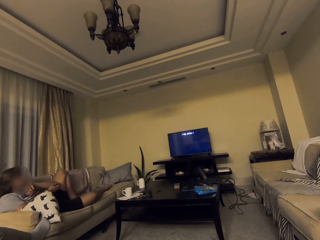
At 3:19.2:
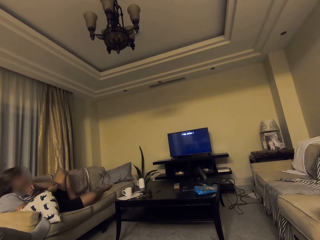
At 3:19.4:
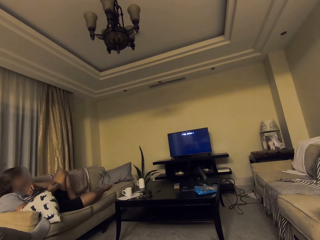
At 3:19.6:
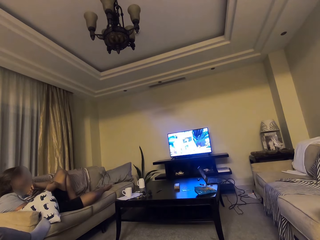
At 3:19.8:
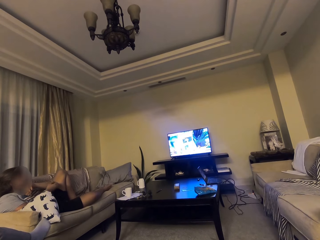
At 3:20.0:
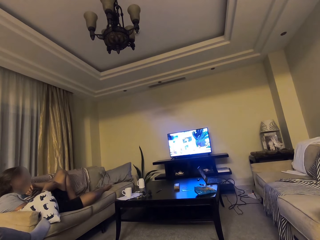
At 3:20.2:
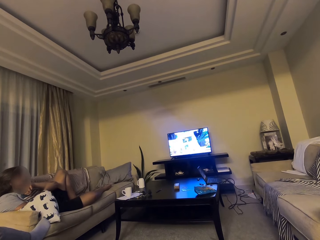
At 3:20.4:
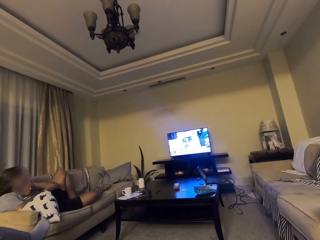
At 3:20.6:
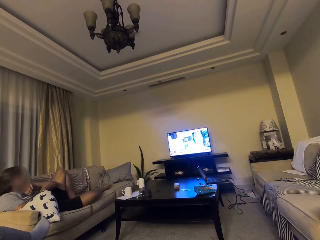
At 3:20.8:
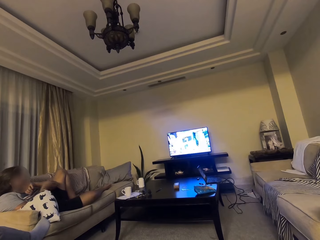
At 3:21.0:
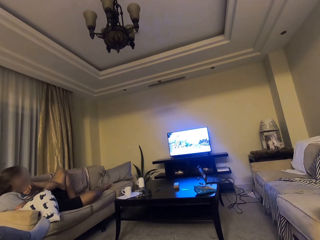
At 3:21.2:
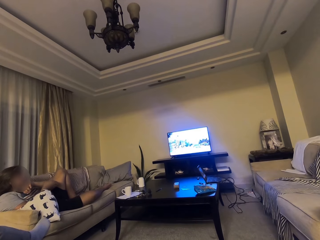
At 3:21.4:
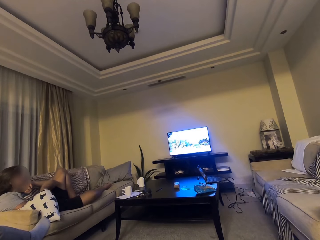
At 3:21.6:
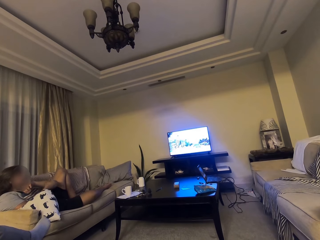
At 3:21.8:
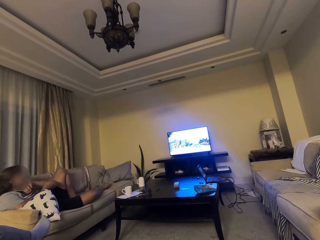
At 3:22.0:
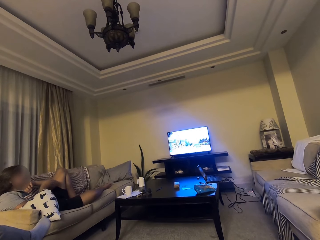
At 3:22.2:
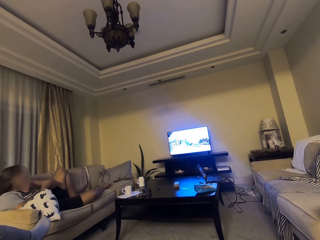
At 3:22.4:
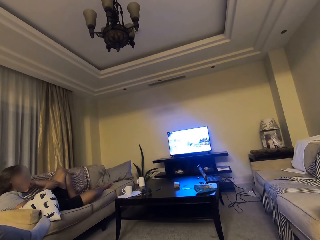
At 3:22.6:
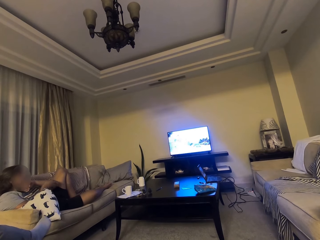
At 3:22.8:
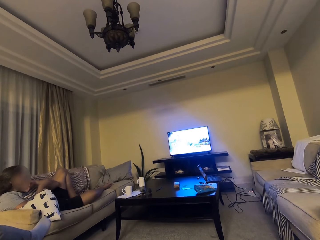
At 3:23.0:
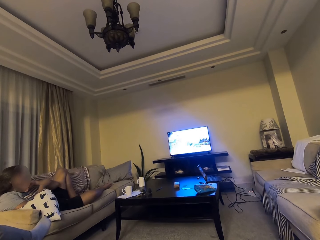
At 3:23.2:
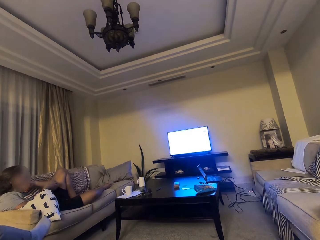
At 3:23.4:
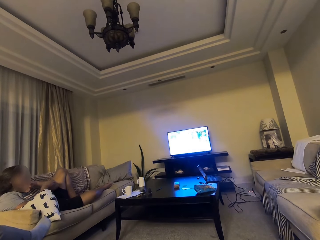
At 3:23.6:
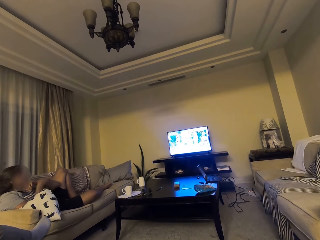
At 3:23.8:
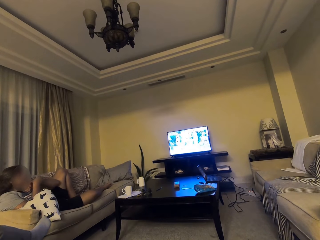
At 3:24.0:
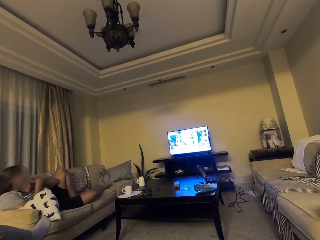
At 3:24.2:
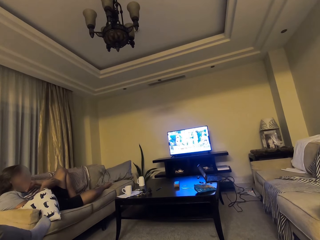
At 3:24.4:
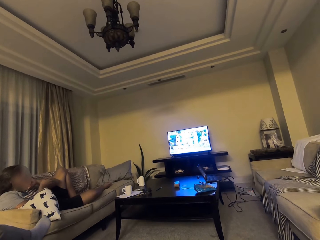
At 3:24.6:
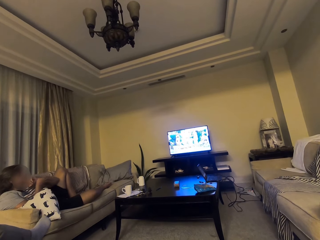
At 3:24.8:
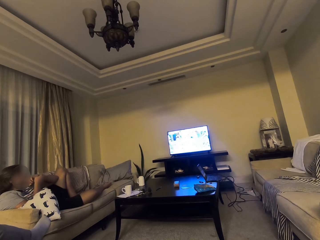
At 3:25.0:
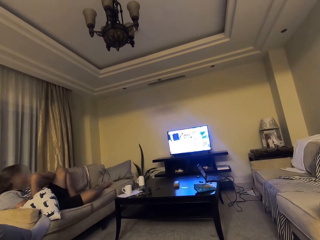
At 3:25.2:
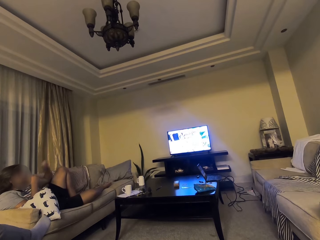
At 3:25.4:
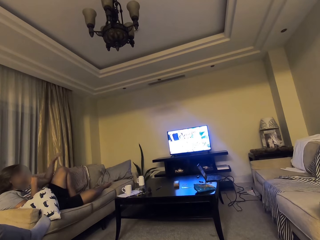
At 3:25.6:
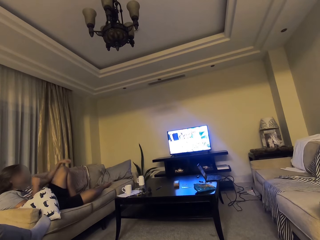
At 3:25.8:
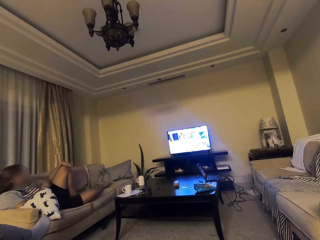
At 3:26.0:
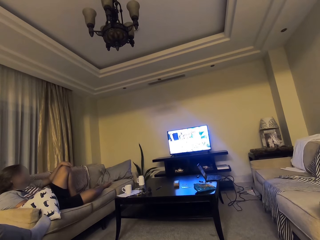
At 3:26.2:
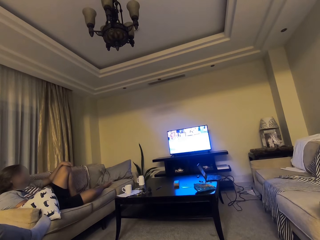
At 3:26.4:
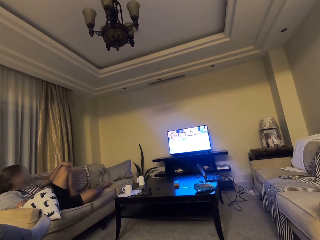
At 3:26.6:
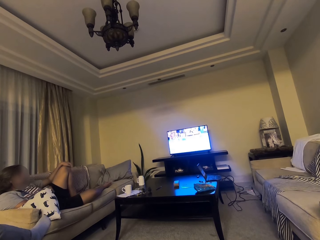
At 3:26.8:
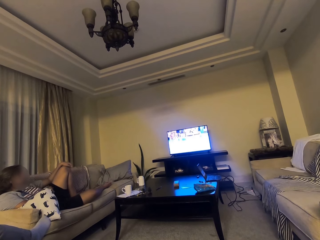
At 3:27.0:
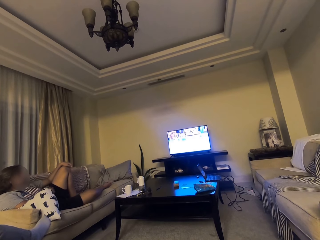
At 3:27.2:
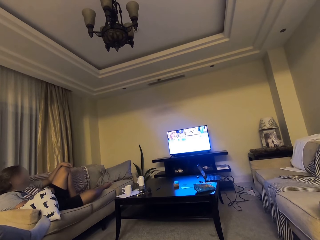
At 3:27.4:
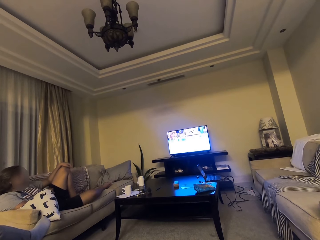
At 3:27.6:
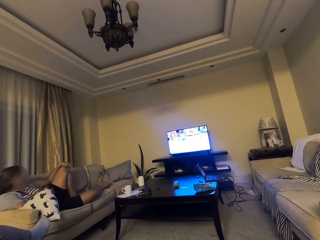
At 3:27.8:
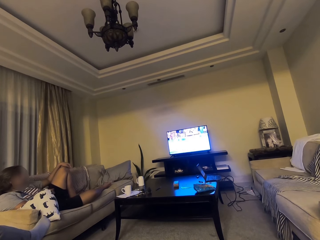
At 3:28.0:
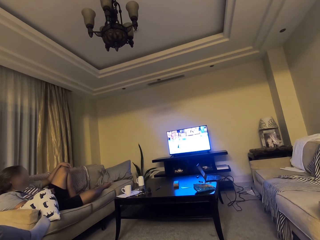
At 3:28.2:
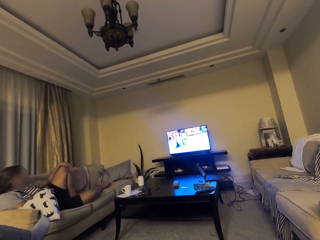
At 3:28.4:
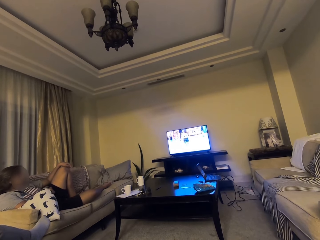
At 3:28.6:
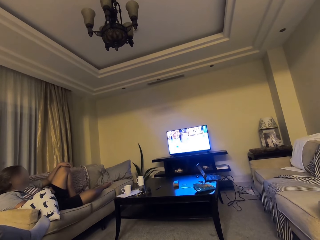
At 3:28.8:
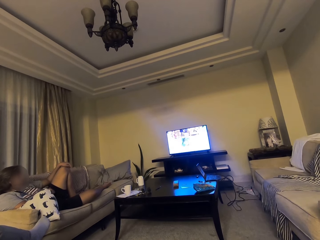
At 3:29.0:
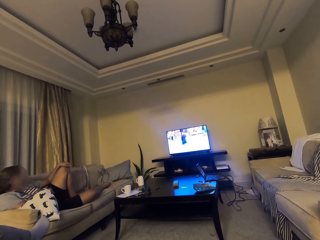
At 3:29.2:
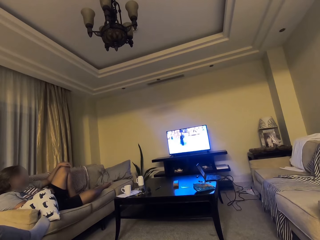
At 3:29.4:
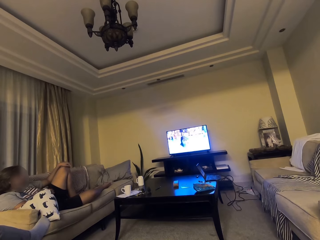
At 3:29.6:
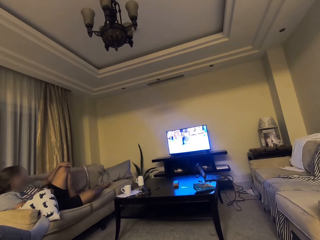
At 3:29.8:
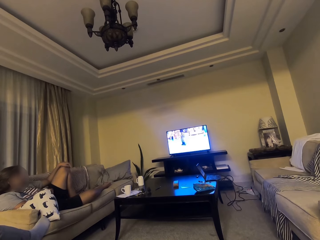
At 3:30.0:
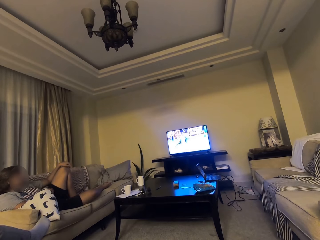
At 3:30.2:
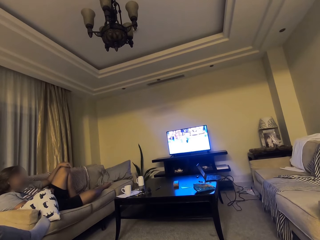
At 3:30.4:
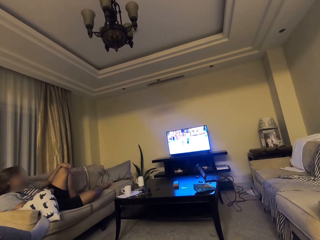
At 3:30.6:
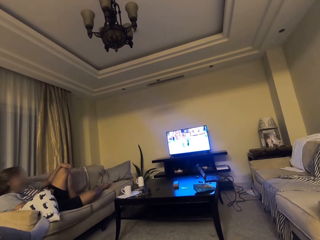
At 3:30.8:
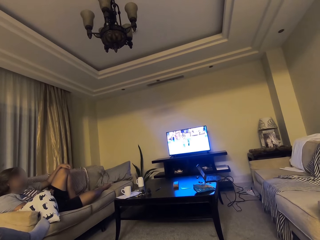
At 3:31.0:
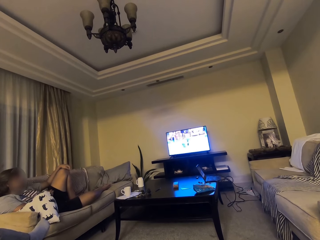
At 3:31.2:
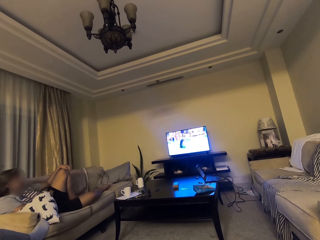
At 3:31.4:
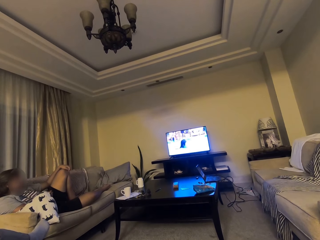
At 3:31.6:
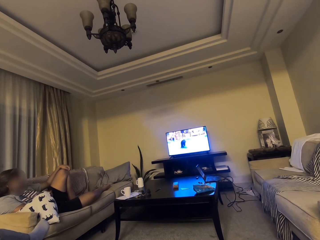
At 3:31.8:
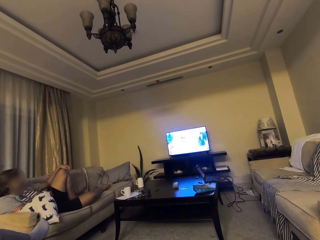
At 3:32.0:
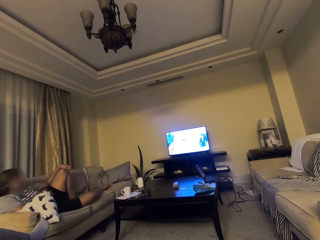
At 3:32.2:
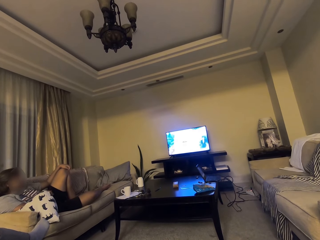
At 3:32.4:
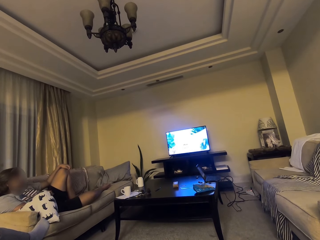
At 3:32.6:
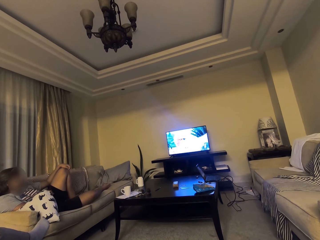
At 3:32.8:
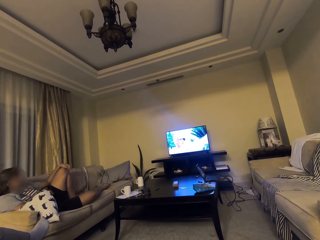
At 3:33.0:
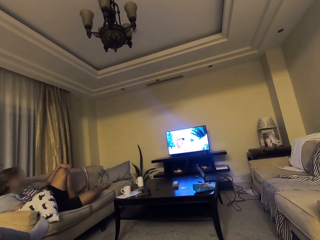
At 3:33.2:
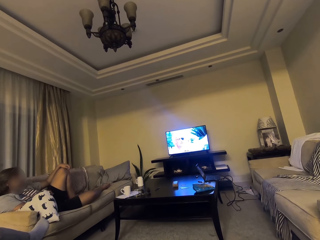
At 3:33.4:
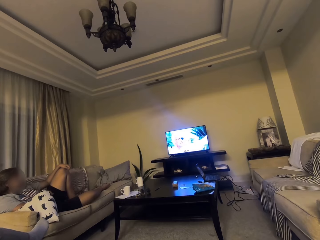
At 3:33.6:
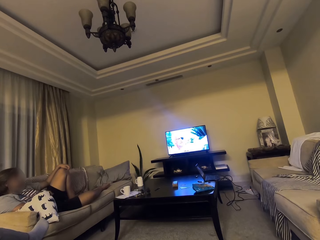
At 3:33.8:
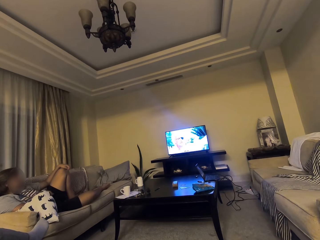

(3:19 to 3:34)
A man scratches the hand. The man touches the leg. The camera wearer watches the screen.

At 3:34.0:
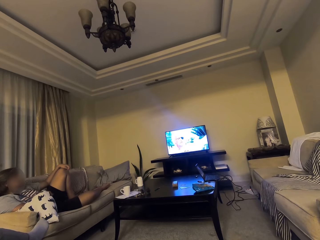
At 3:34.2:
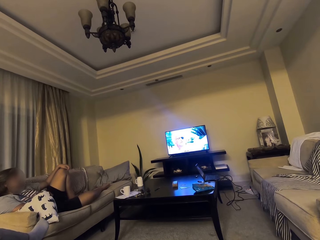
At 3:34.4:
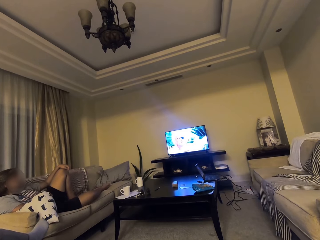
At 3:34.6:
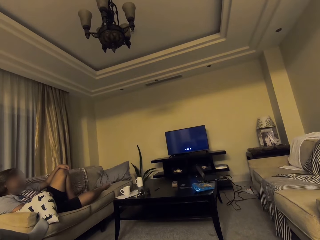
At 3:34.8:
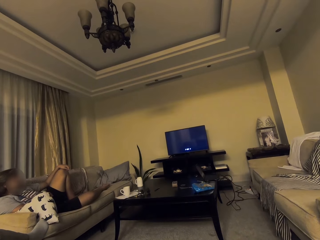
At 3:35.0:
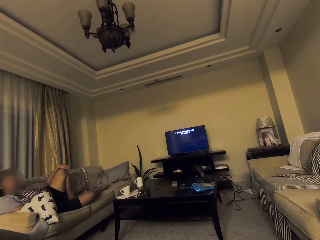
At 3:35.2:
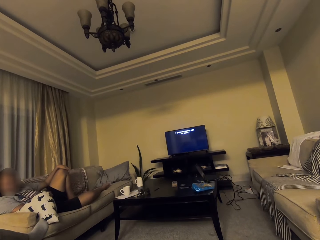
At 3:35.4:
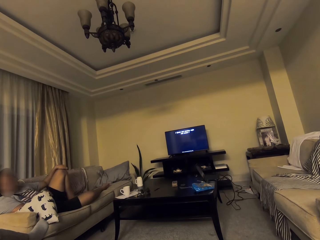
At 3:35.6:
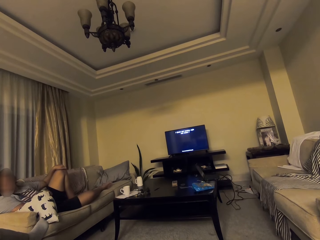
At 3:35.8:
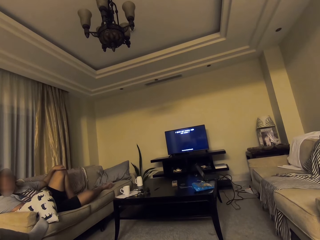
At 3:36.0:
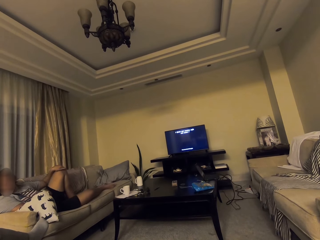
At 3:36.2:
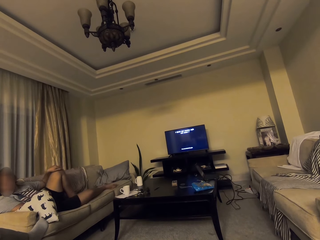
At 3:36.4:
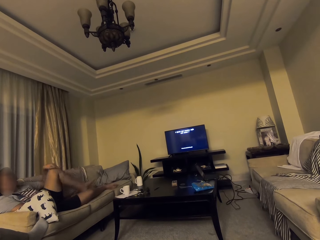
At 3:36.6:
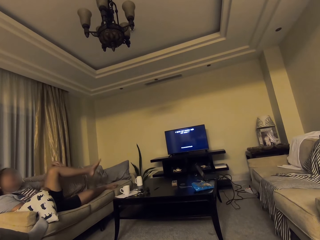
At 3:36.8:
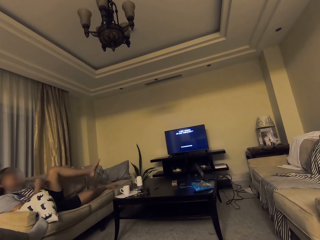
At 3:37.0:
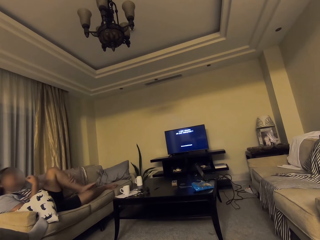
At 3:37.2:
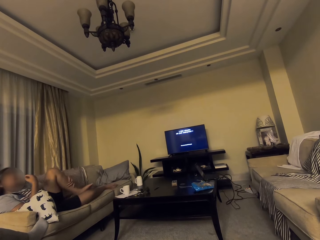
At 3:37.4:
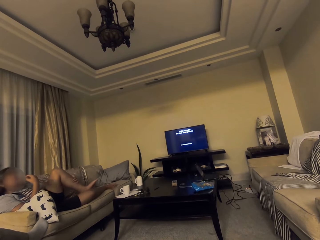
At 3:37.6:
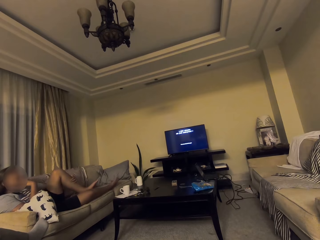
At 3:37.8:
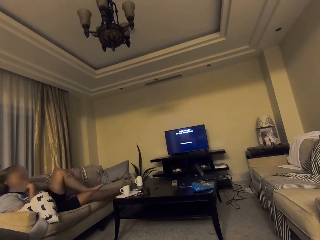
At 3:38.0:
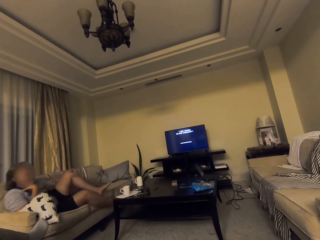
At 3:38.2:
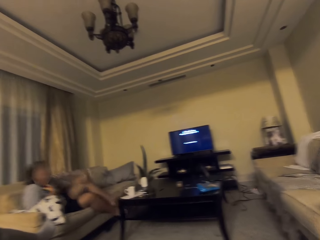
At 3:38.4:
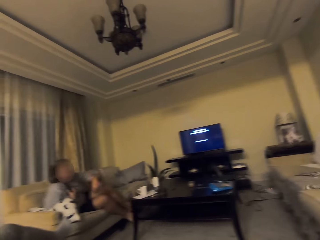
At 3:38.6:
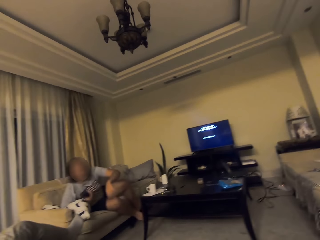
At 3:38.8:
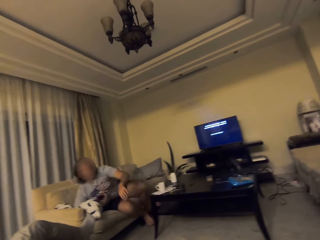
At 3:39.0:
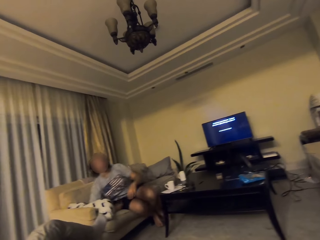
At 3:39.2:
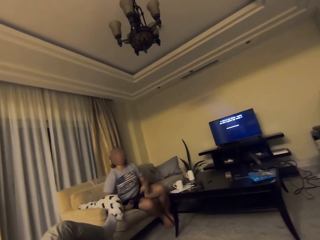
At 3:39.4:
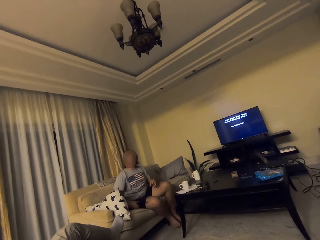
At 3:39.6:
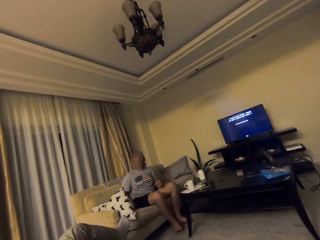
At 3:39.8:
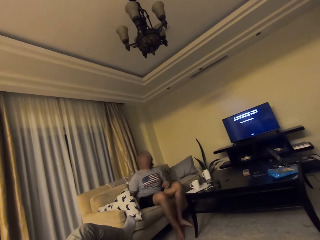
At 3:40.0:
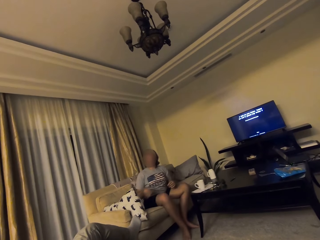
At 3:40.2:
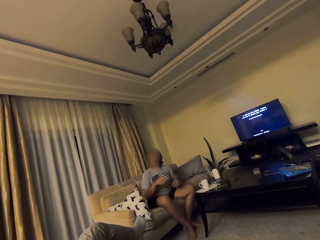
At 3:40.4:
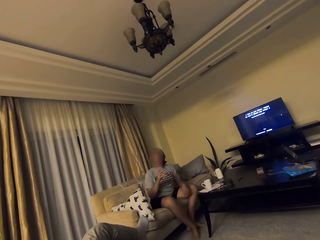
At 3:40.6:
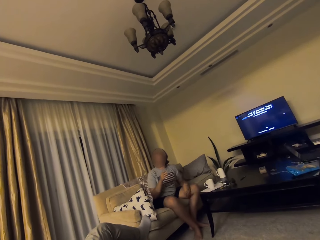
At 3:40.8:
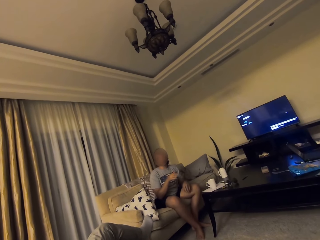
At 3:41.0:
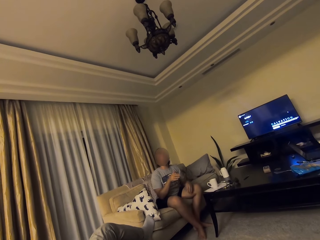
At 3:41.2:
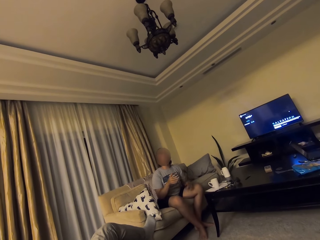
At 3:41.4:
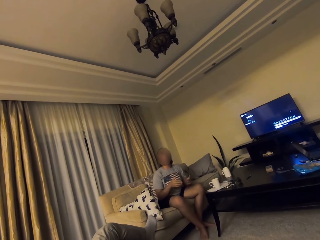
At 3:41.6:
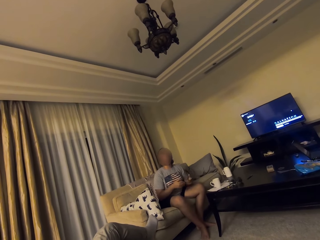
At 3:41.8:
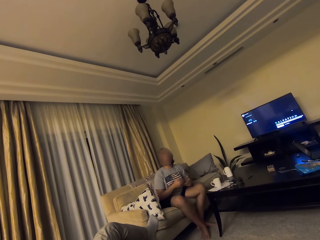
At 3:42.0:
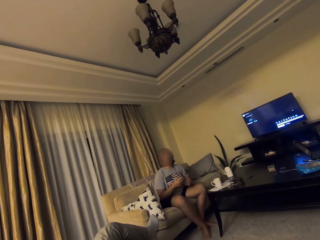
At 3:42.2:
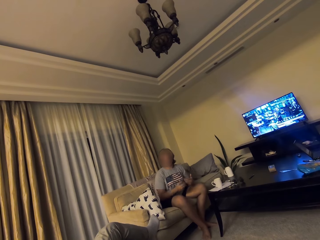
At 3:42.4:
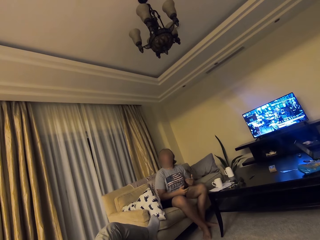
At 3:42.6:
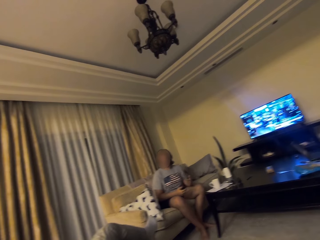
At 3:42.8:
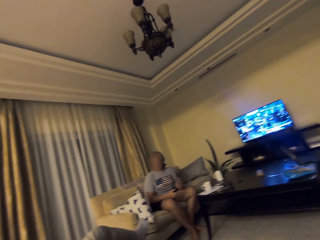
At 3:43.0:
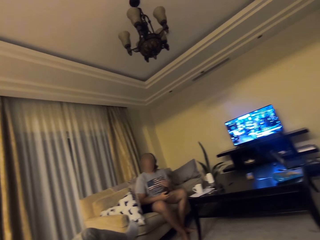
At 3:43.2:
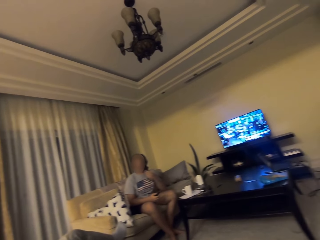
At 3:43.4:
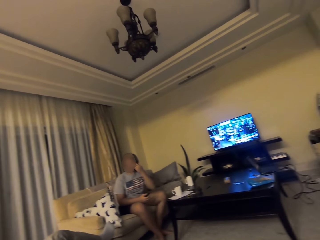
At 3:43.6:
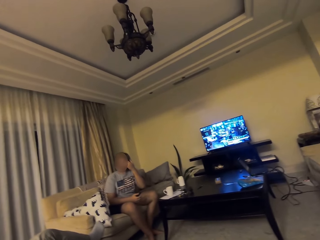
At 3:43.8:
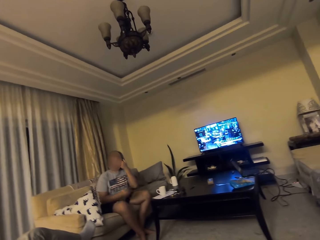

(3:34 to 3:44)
A man looks at the camera wearer. The man talks to the camera wearer.
